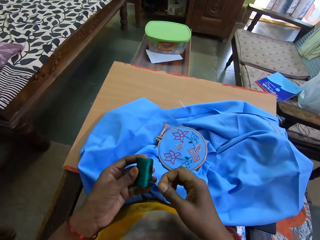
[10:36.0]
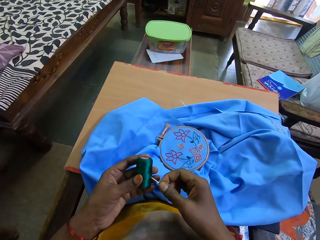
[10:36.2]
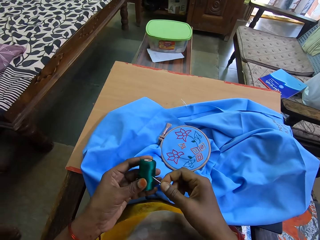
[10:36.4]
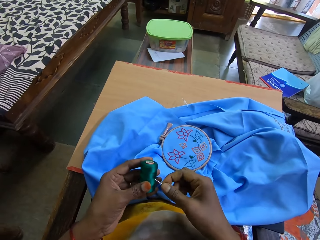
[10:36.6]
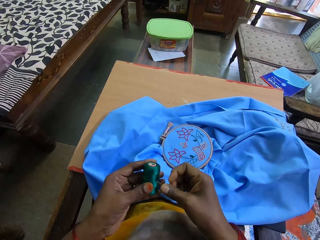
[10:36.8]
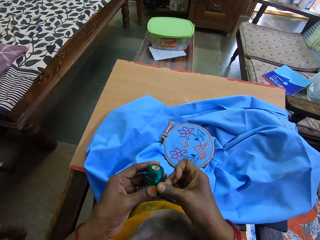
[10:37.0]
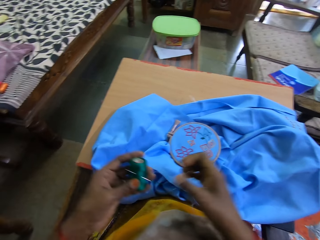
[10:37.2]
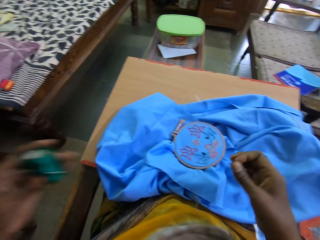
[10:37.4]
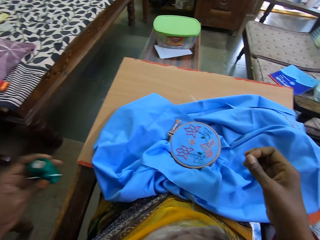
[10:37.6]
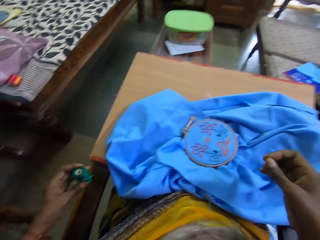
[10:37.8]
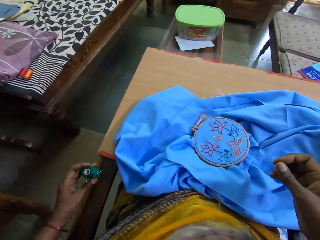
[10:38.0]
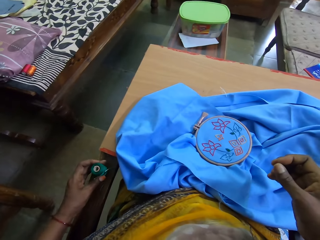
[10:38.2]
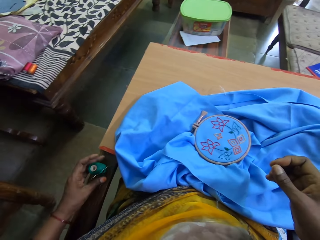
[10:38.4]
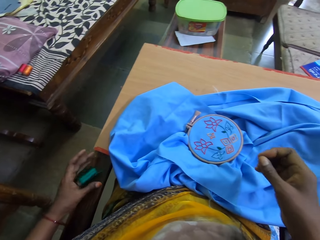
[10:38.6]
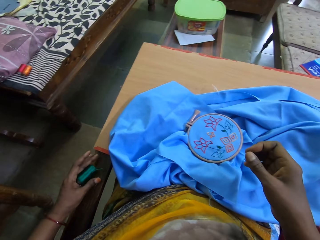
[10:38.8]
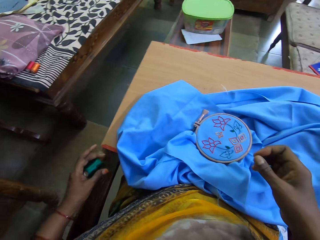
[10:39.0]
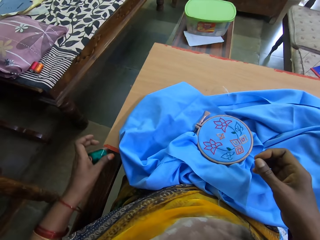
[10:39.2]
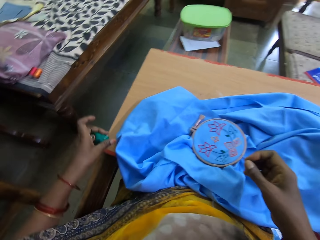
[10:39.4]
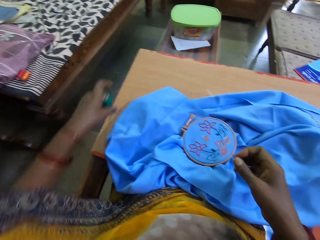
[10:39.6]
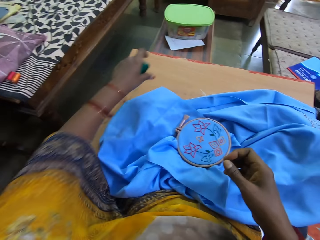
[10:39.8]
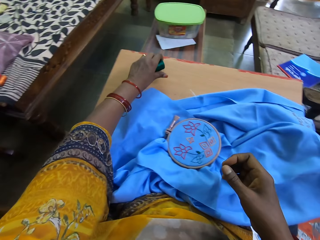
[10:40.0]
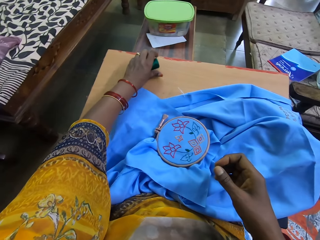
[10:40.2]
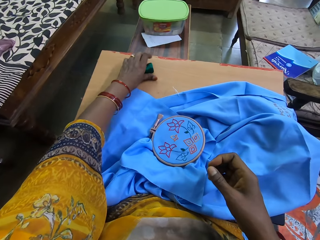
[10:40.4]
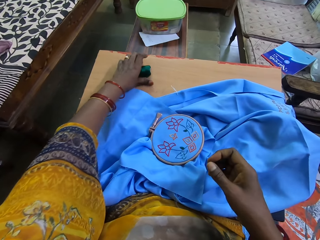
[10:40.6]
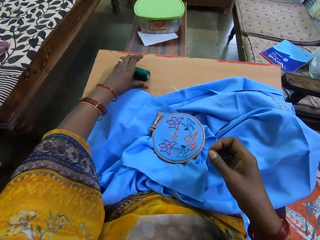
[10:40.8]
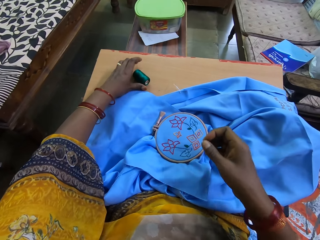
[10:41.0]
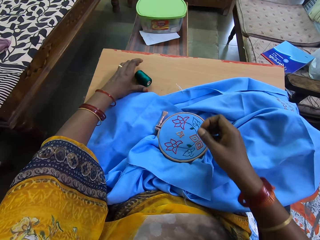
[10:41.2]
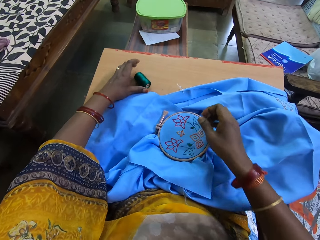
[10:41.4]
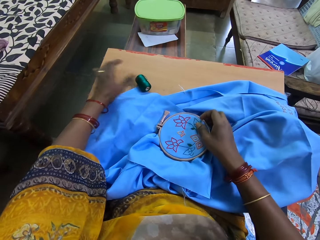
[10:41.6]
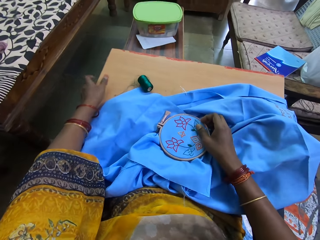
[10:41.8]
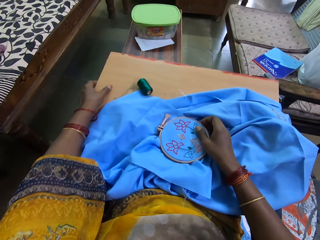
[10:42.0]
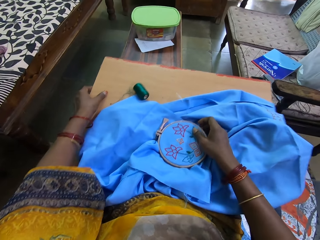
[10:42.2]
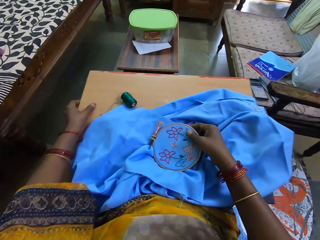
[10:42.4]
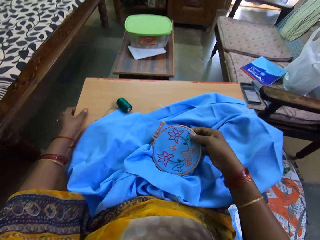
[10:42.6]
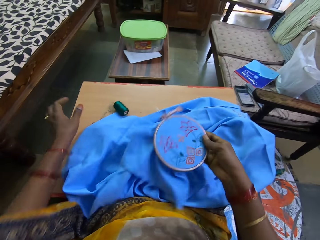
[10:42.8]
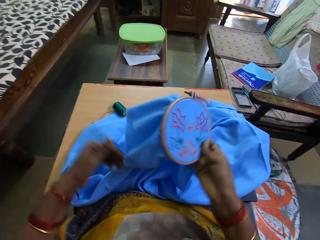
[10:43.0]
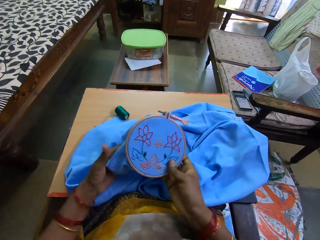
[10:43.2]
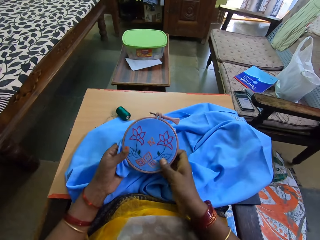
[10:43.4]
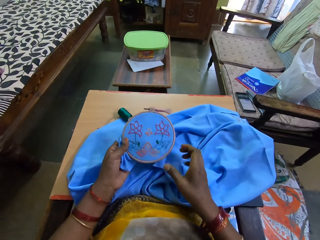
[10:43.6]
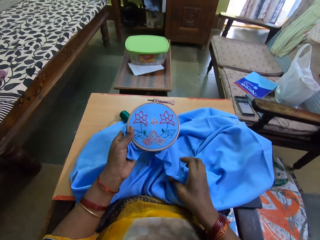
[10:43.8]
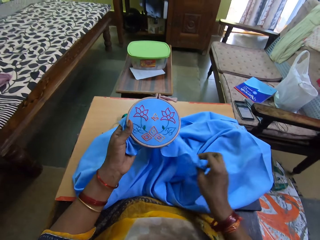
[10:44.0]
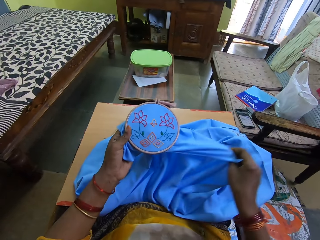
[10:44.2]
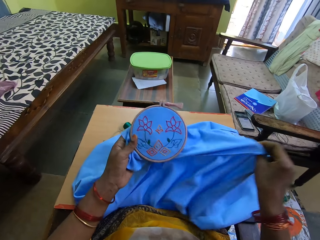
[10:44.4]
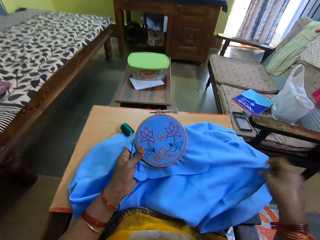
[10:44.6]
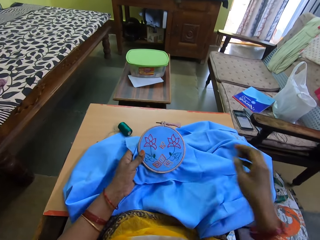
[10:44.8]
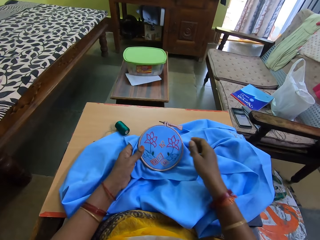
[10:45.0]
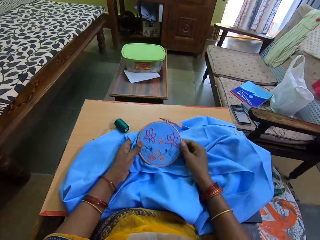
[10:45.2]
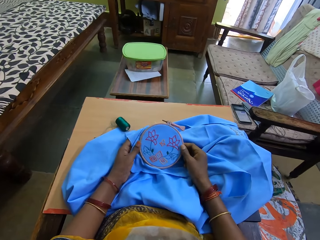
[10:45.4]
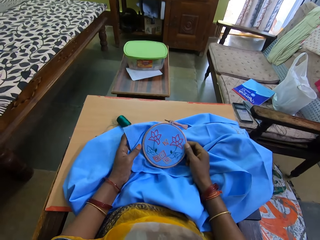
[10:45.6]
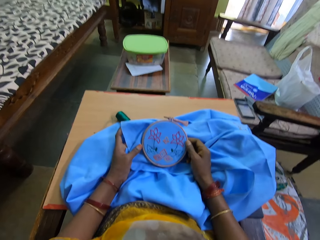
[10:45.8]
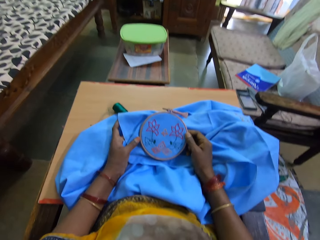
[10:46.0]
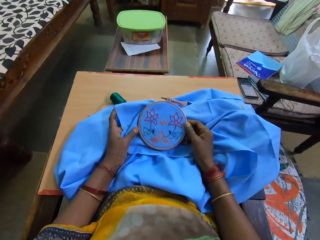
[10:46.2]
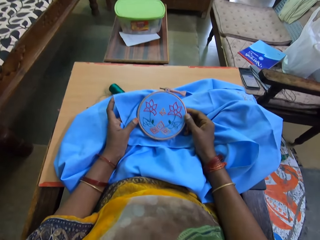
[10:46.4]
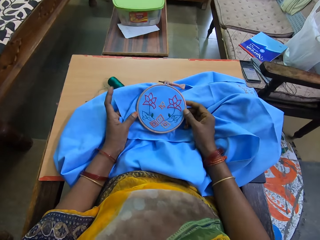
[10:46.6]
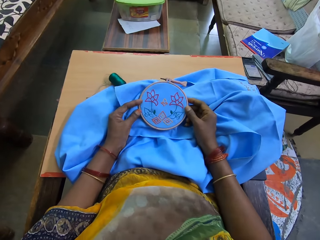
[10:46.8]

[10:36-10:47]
The camera wearer pins the needle on the sewing thread. She touches the thread. She places the sewing thread on a chair handle with the left hand. She picks up the sewing thread on the chair handle with the left hand. She places the sewing thread on a board with the left hand. She adjusts the board on her thighs with the left hand. She lifts the embroidery hoop with the right hand. She touches the fabric. She exchanges the embroidery hoop to her left hand. She adjusts the fabric with the right hand.

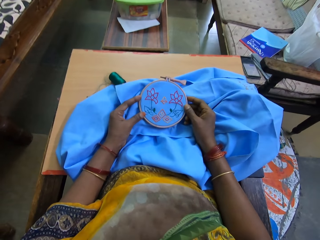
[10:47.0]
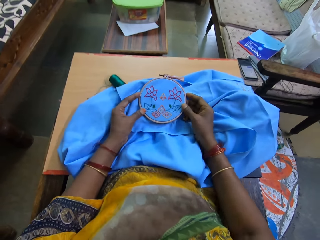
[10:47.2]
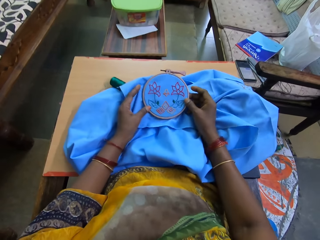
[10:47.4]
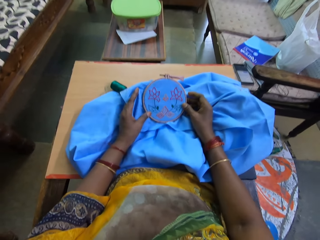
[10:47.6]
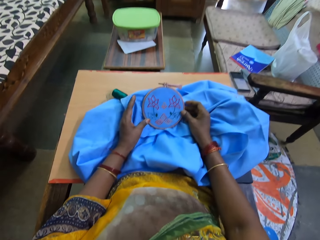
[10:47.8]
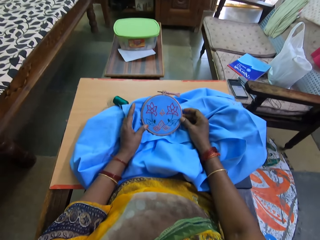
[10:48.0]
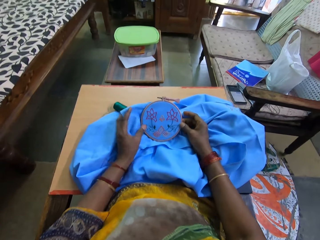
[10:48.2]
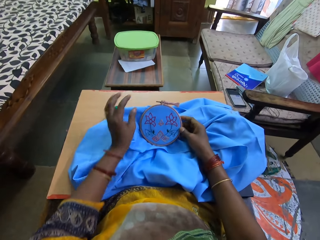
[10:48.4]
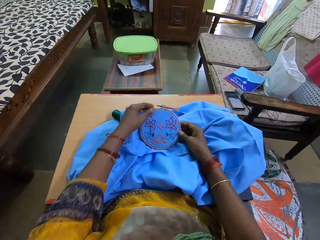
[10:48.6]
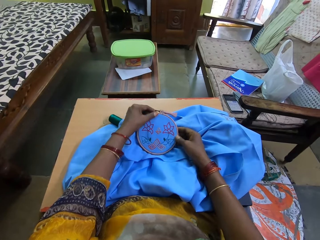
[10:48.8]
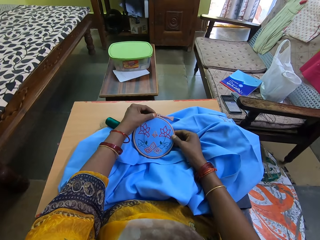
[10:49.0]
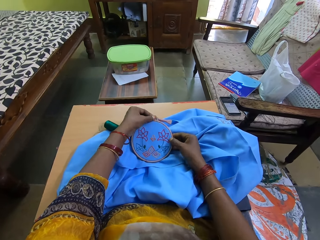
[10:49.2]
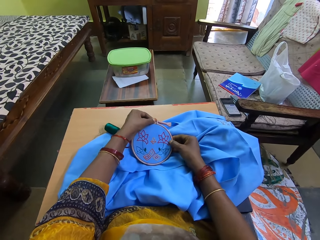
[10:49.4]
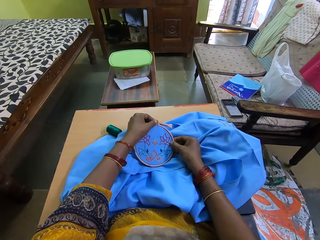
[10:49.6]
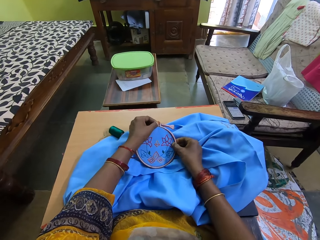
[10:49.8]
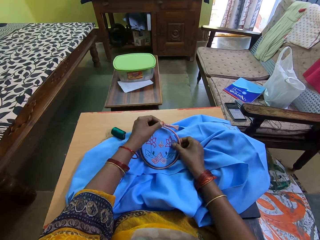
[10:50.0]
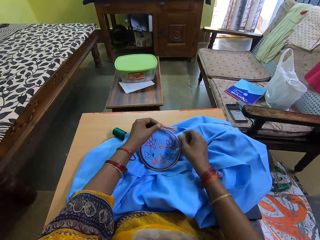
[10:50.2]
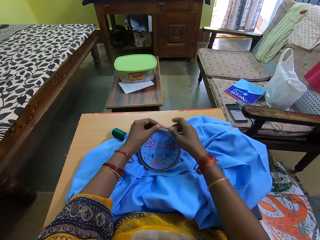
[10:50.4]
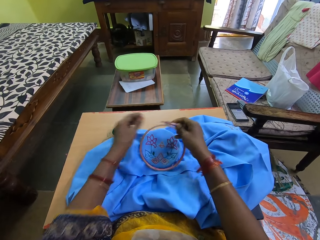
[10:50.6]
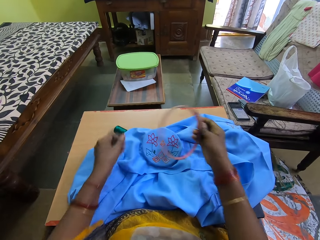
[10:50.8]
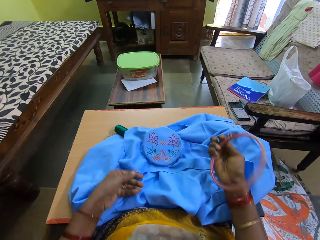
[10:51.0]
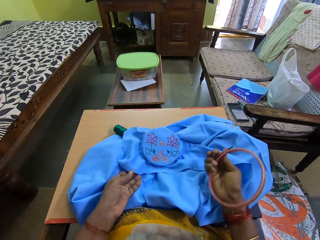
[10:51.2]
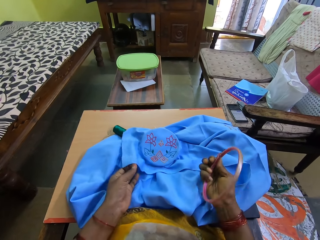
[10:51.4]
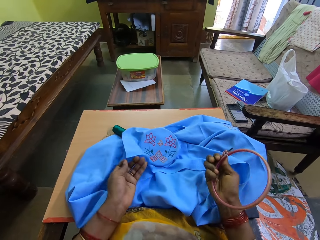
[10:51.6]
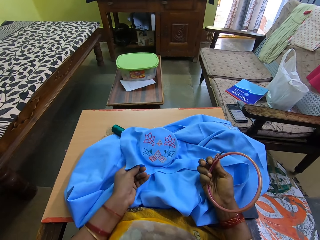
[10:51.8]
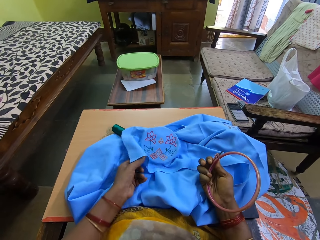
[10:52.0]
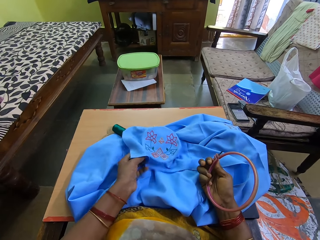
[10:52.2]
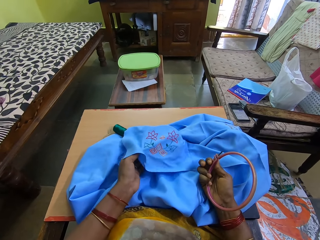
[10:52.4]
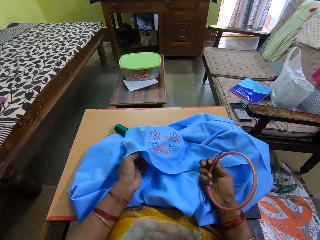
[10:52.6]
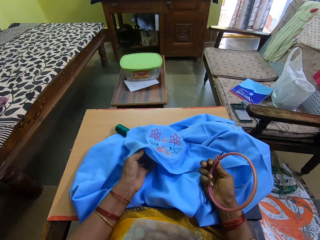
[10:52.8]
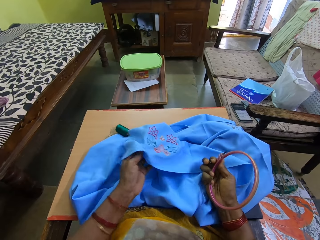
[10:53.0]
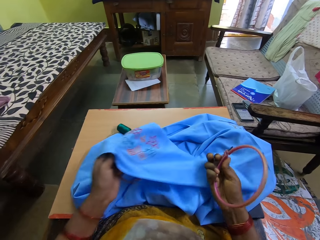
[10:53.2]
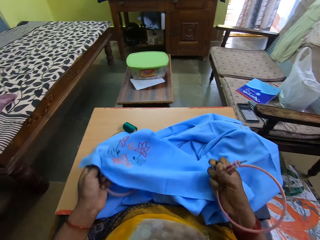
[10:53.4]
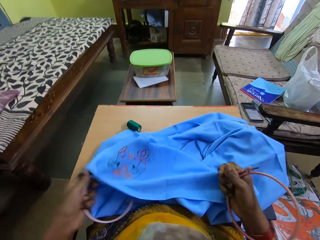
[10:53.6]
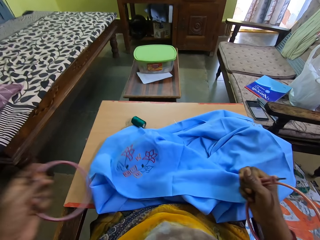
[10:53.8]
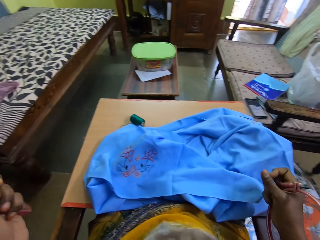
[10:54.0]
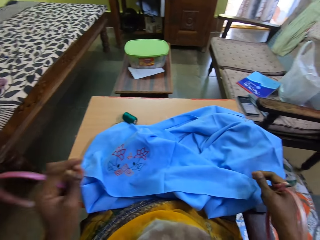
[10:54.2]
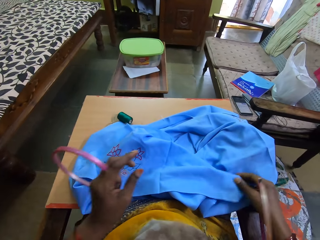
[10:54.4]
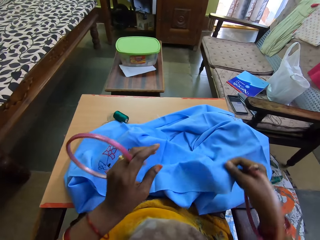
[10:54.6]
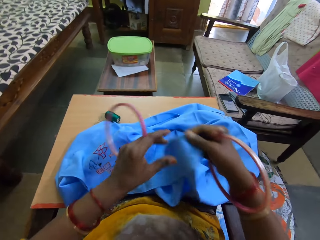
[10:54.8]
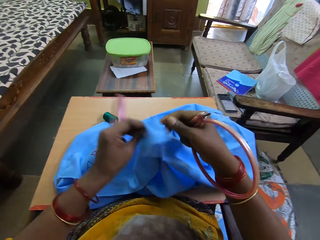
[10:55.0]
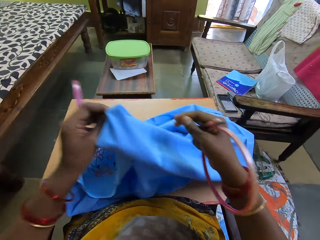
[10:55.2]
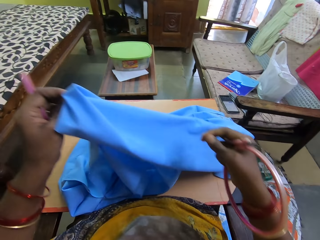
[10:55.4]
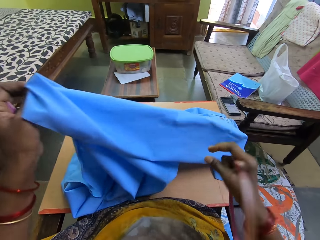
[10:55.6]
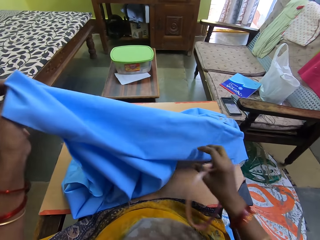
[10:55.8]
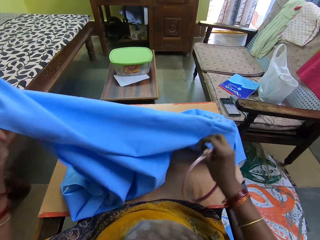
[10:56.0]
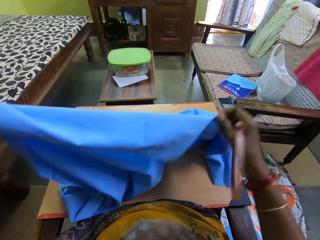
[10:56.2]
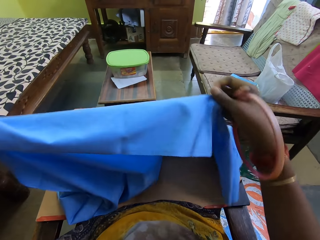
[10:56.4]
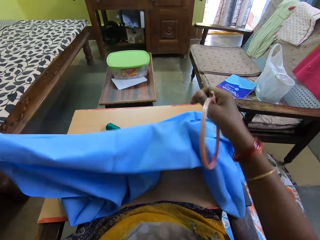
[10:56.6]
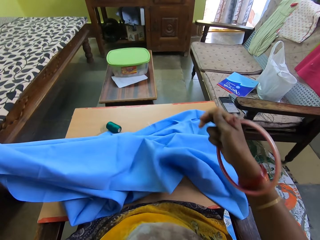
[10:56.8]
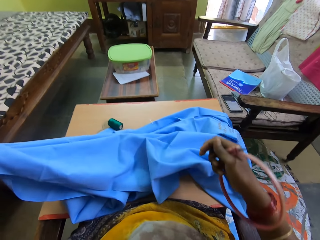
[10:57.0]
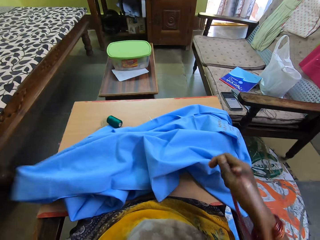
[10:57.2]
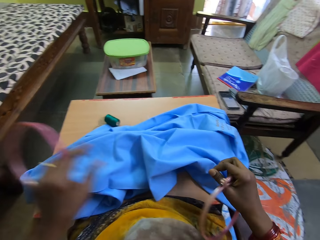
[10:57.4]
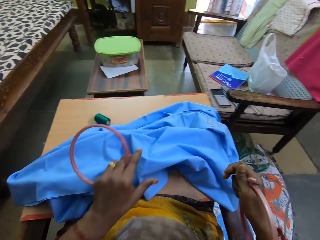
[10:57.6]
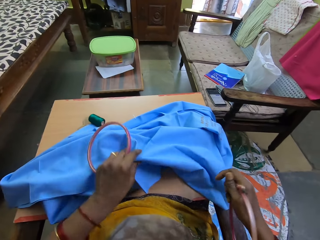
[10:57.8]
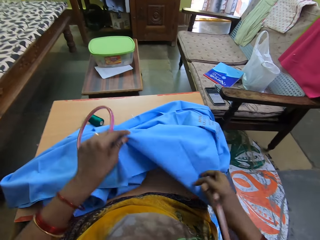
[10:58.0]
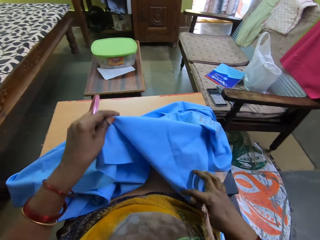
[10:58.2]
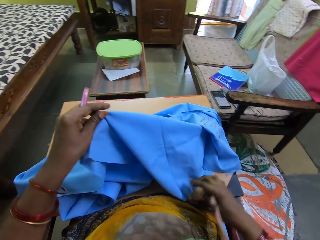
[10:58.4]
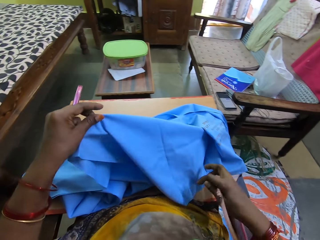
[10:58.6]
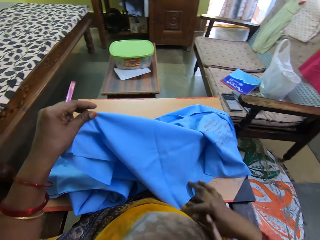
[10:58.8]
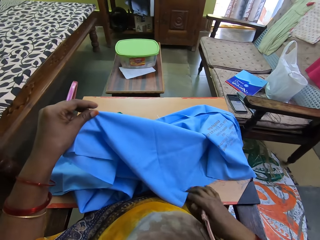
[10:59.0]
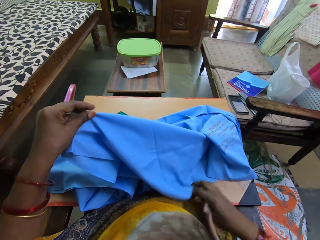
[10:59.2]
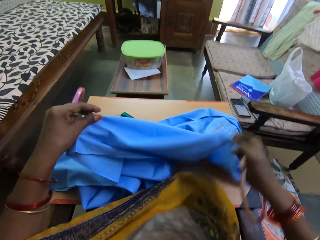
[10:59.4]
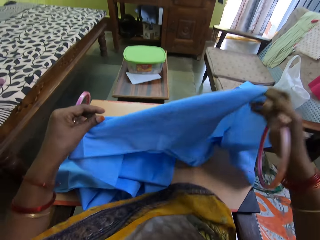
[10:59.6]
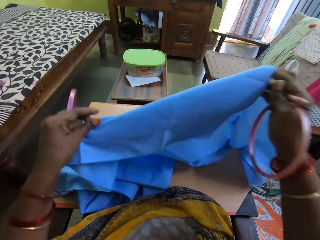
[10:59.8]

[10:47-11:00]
The camera wearer stares at the embroidery flower on the hoop. They open an embroidery hoop with the left hand. They remove the embroidery hoop from the fabric. They adjust the fabric with the right hand.
